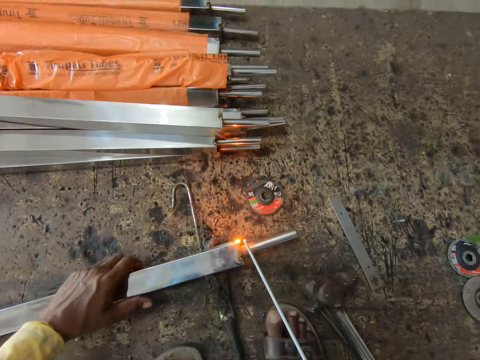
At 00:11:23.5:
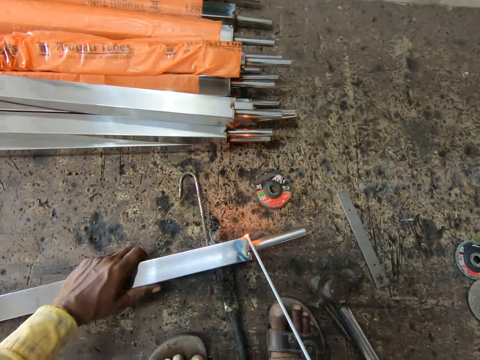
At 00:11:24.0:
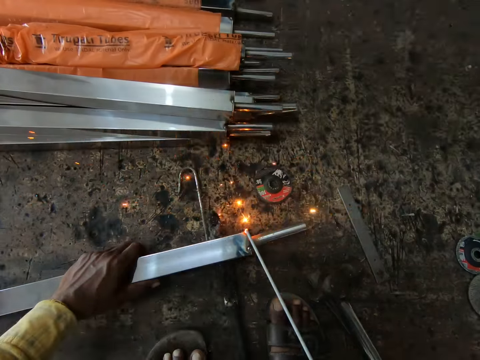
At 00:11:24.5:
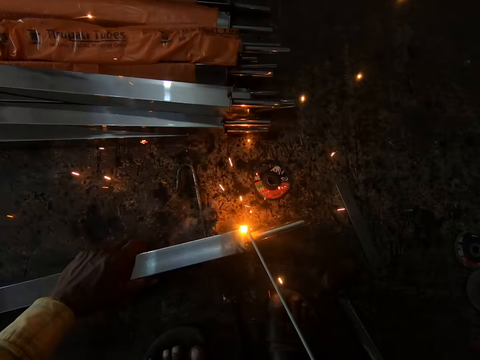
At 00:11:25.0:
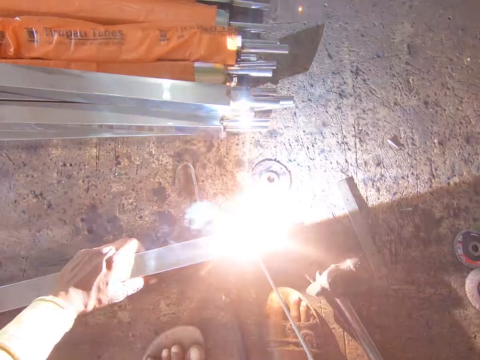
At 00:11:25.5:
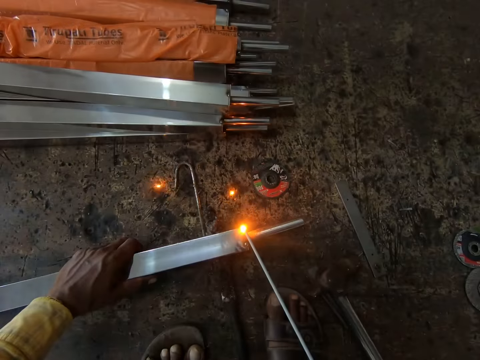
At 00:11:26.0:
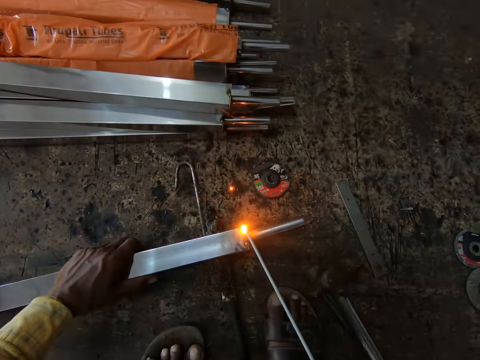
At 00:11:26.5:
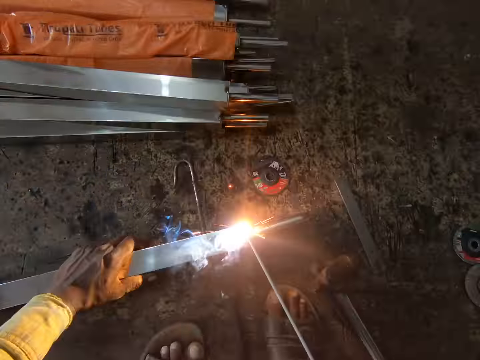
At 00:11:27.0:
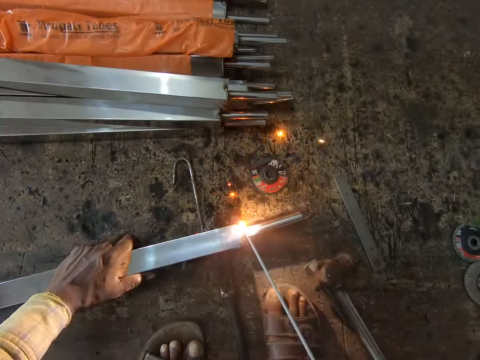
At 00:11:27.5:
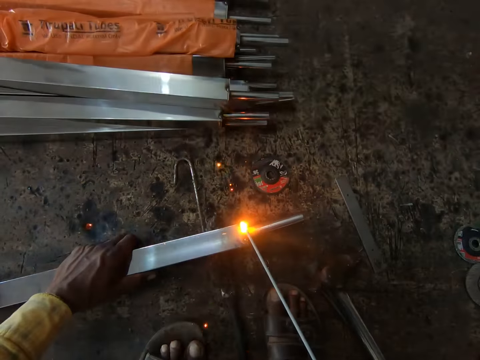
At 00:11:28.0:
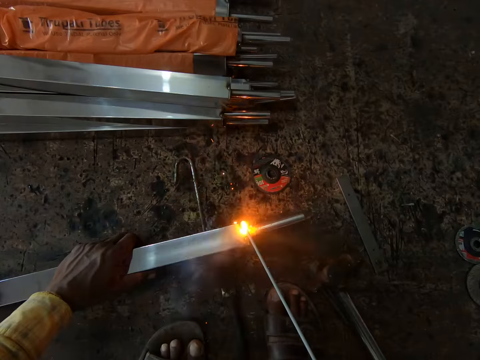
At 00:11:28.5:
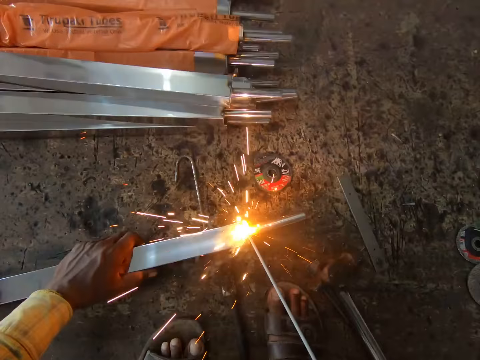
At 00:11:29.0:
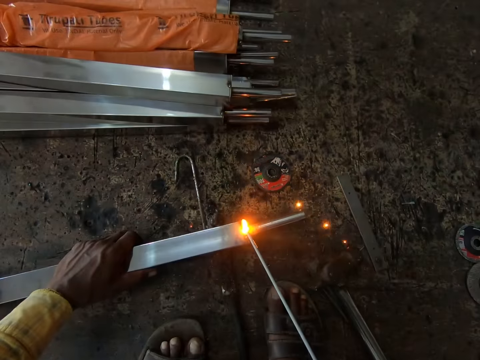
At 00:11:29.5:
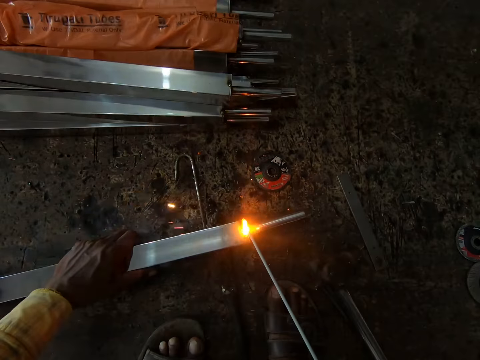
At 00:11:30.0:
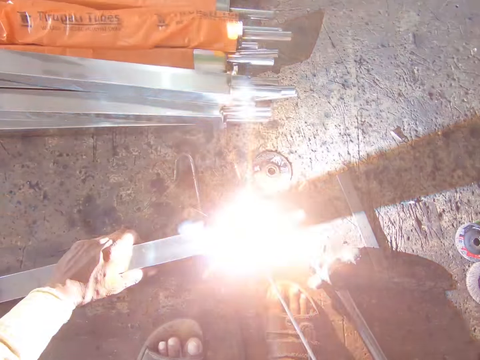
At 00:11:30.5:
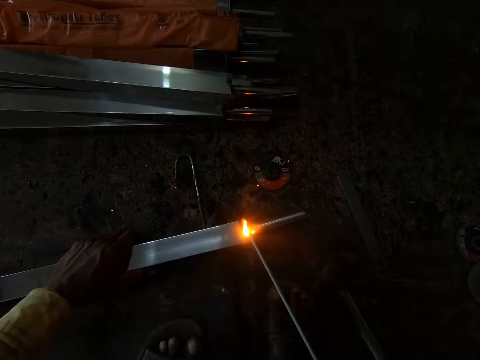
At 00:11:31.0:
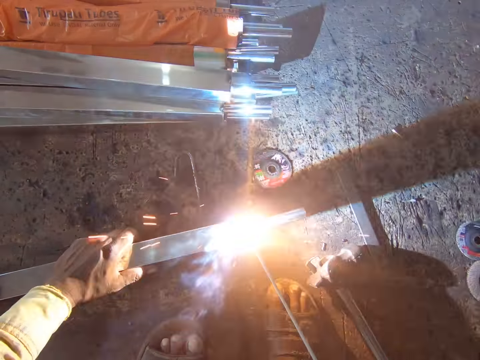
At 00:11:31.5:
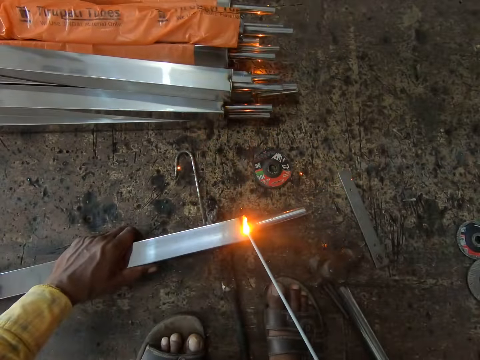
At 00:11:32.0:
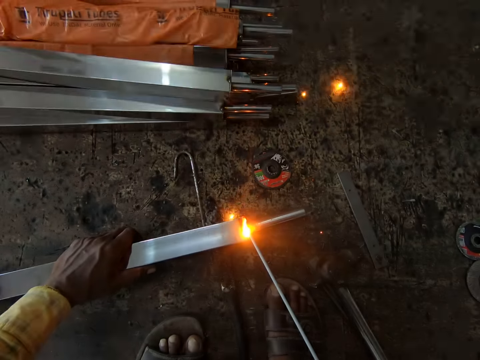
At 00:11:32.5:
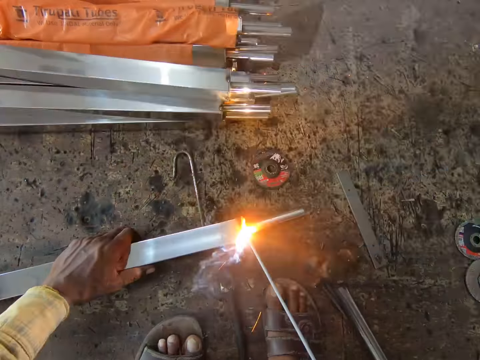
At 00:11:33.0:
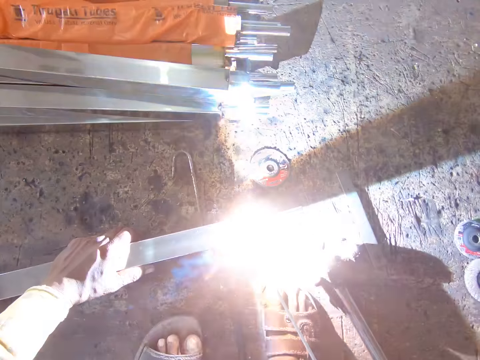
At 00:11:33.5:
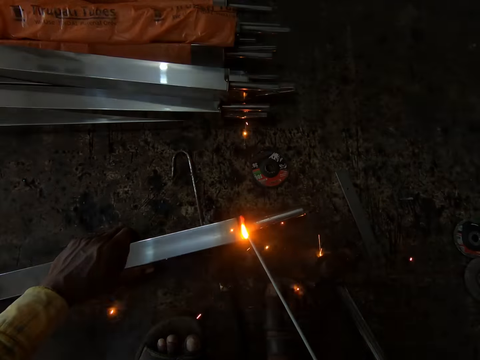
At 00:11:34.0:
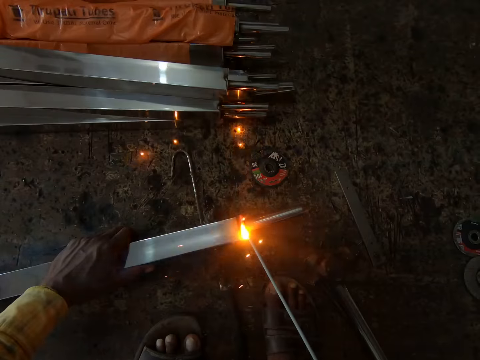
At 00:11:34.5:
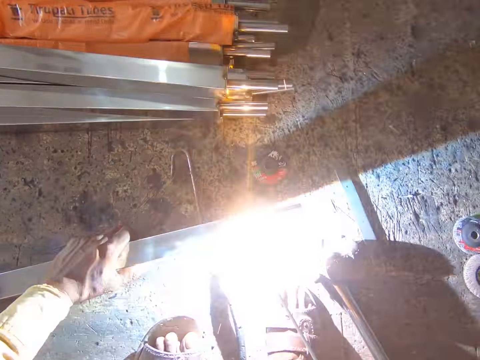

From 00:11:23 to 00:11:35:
The camera wearer turns the metal rod down. They weld the metal bar with a welding stick.

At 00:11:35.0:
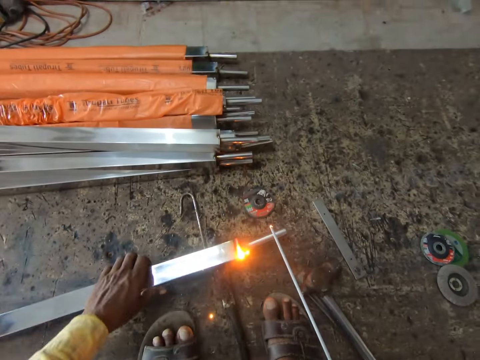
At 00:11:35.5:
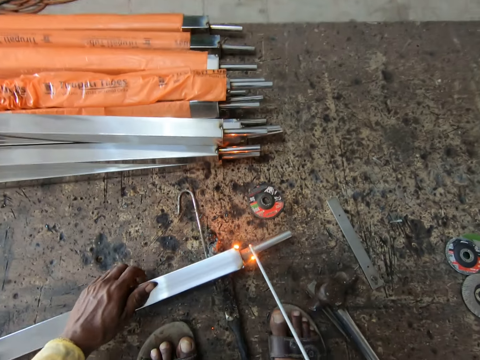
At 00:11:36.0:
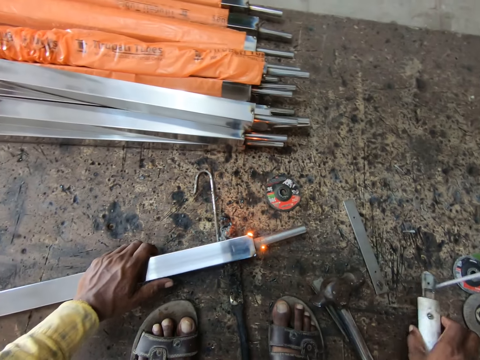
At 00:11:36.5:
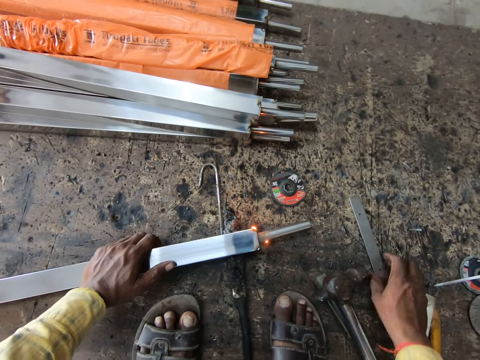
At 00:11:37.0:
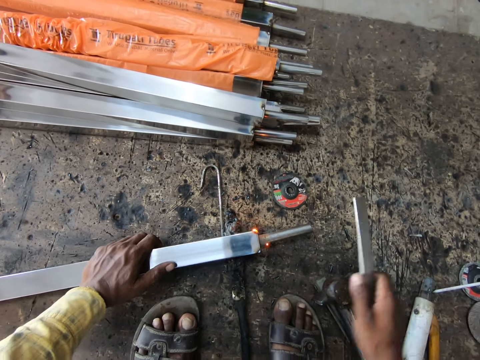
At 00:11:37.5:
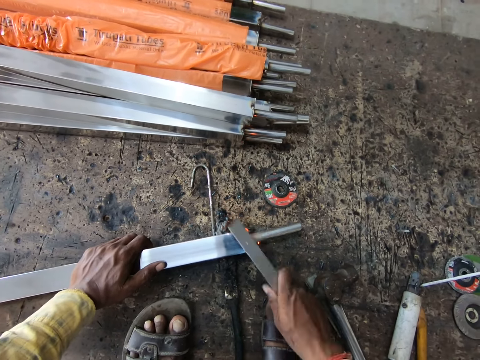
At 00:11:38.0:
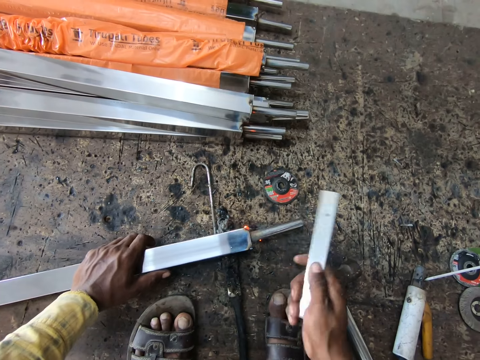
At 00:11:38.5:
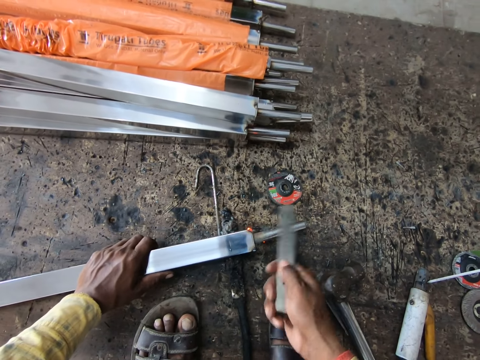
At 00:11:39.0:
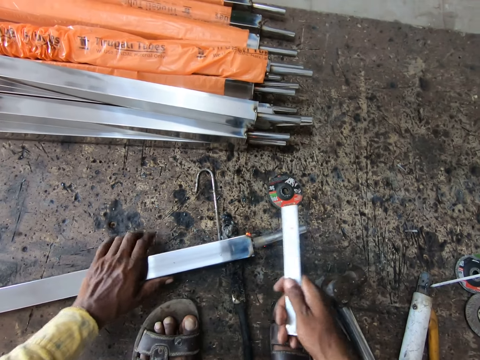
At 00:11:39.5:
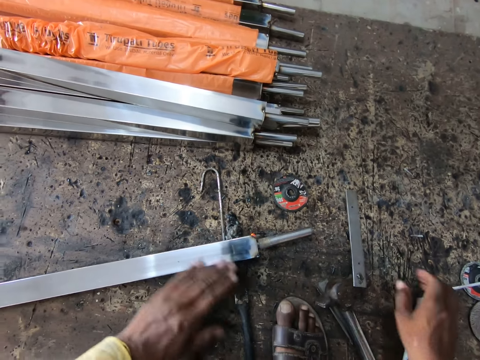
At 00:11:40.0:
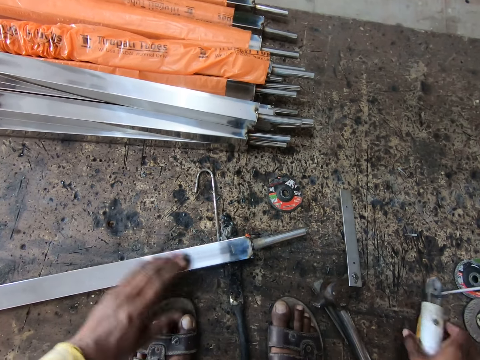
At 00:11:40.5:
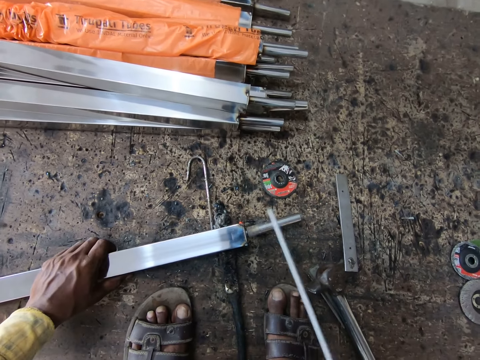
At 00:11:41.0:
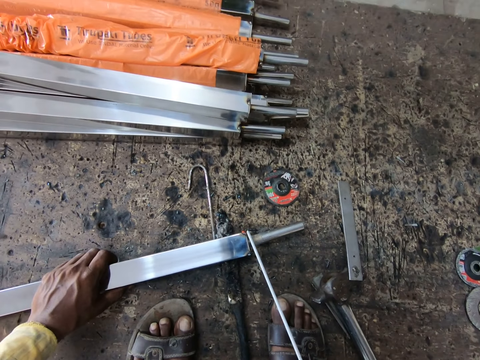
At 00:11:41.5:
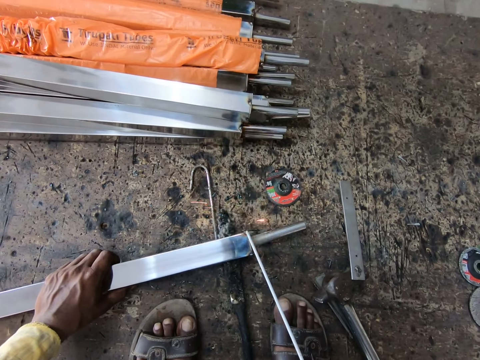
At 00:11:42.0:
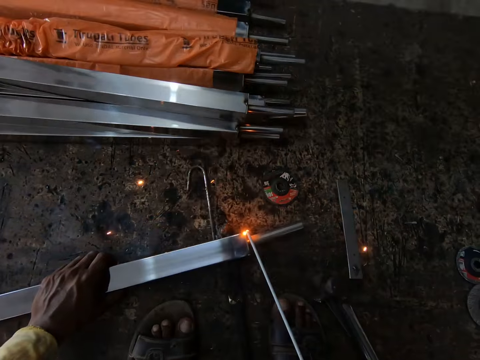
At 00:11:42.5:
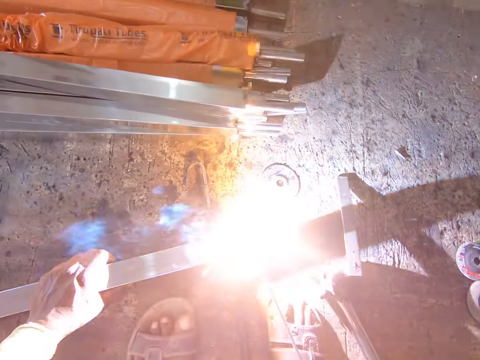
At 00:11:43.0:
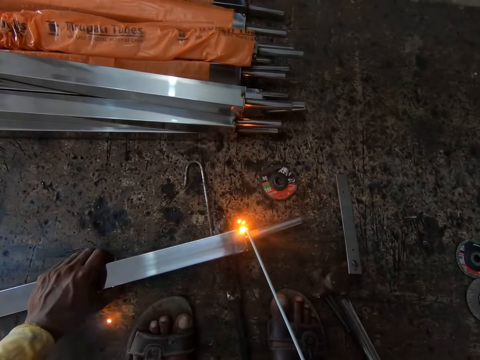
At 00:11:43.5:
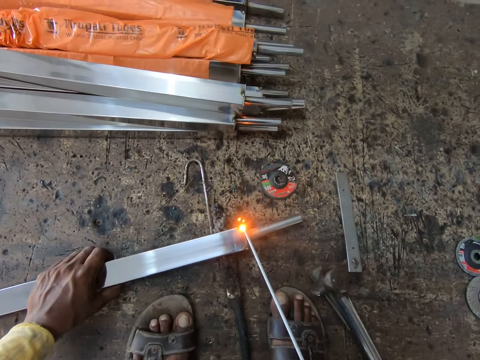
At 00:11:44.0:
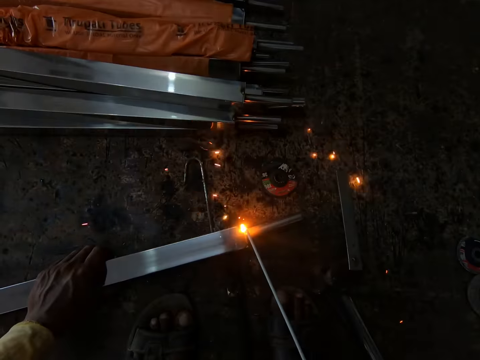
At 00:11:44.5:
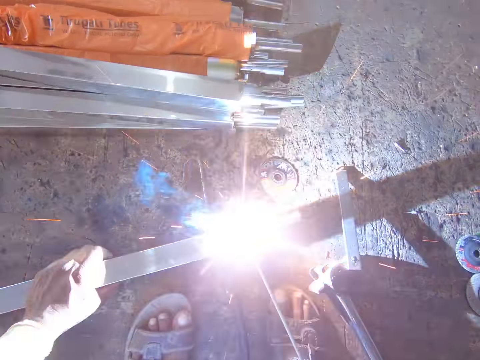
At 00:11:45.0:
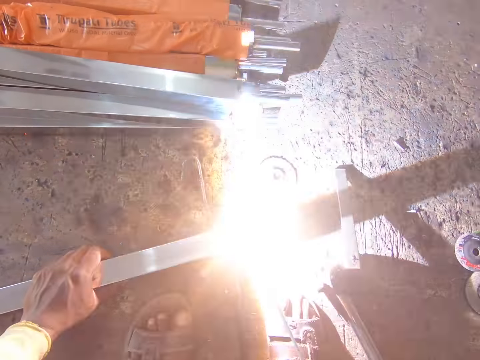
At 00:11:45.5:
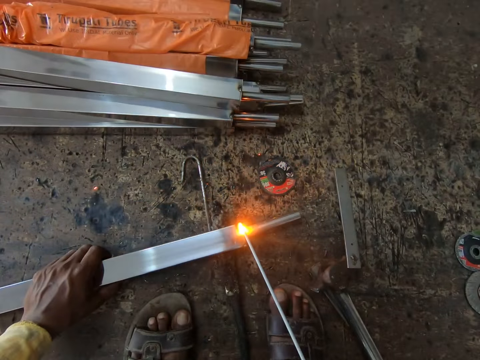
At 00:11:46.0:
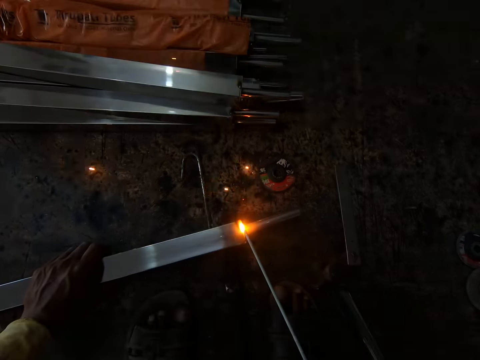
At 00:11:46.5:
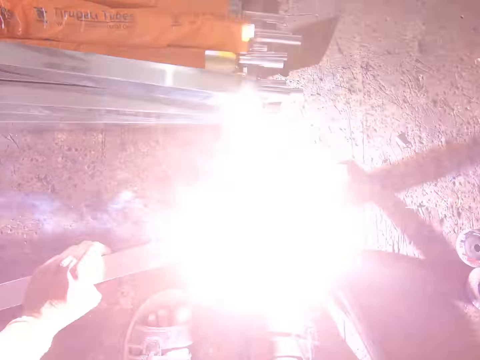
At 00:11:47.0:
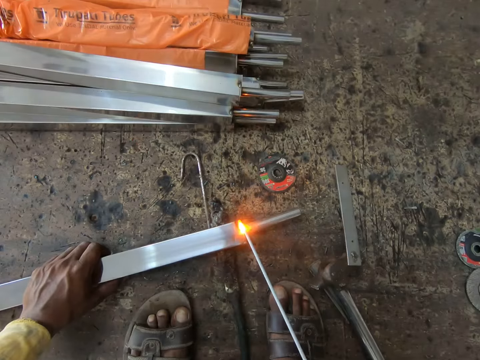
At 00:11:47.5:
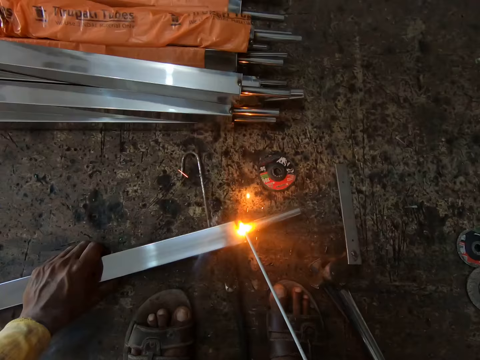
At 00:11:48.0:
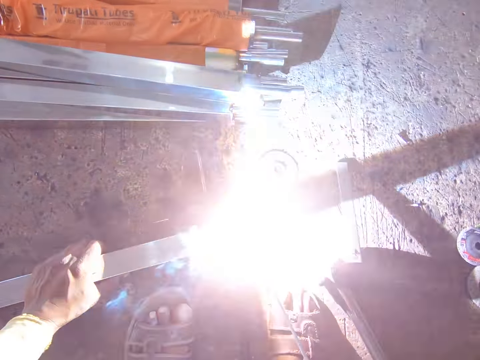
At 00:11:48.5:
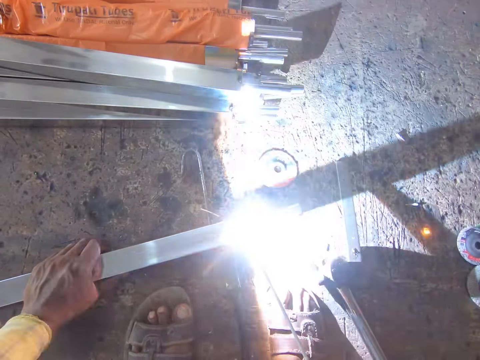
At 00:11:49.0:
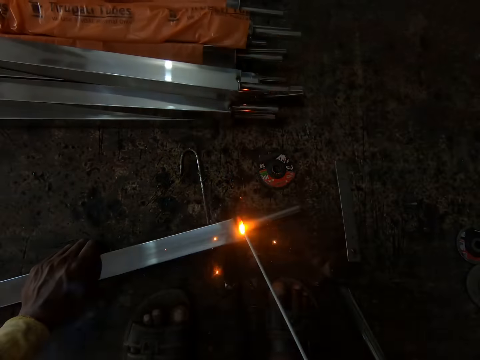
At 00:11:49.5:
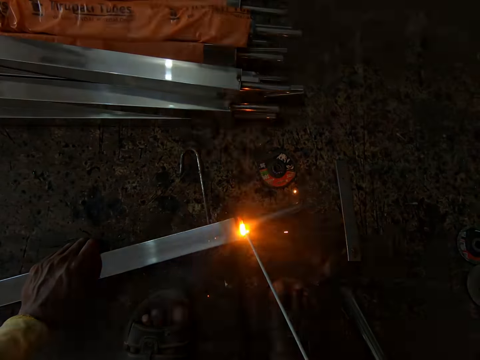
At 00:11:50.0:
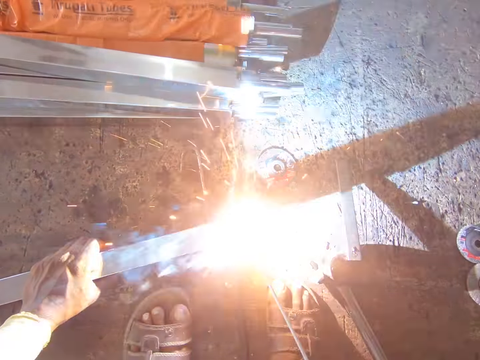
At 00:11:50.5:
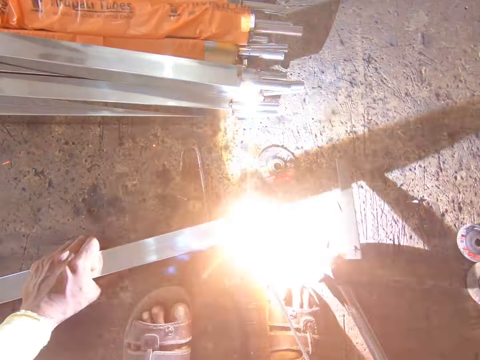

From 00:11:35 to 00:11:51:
The camera wearer lifts the welding machine. They turn the metal rod. They lift the welding machine. They put the welding stick or machine on the floor. They pick up a metal object from the floor. They hit the metal bar with the metal object. They drop the metal object on the floor. They wipe the metal rod with the left hand. They pick up the welding stick. They lift the welding machine. They weld the metal bar with the welding stick.
